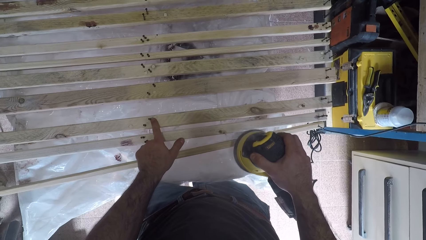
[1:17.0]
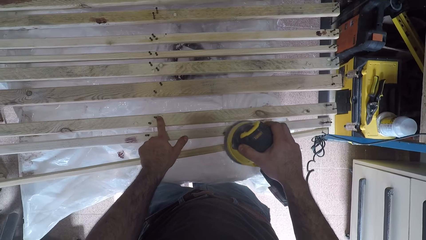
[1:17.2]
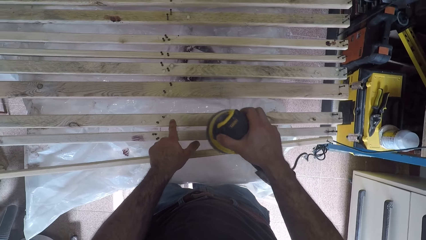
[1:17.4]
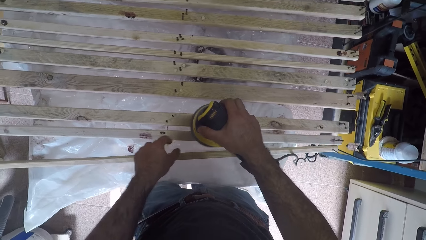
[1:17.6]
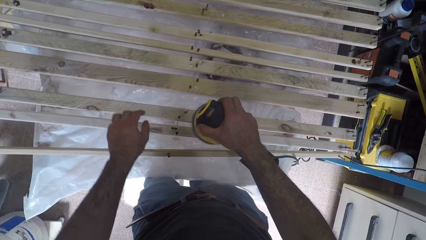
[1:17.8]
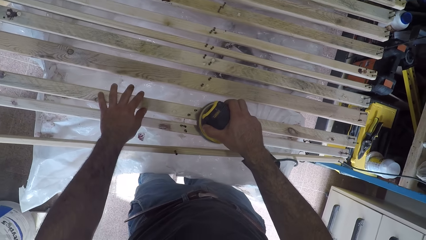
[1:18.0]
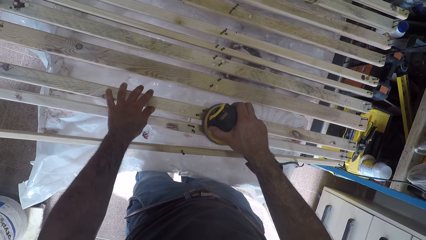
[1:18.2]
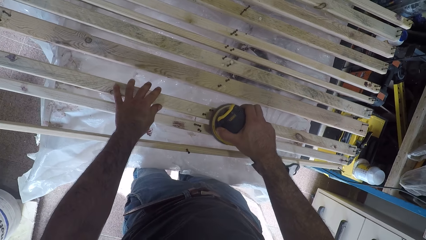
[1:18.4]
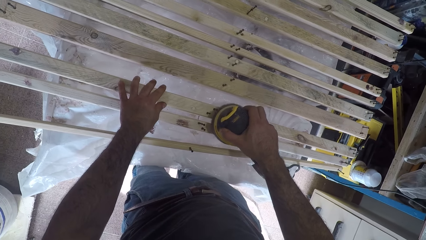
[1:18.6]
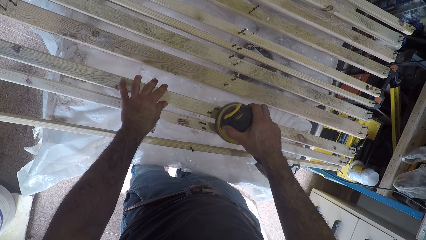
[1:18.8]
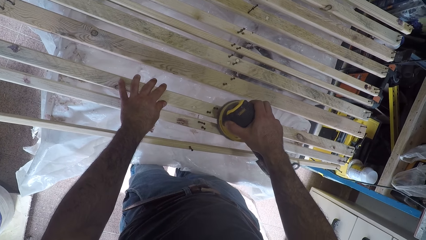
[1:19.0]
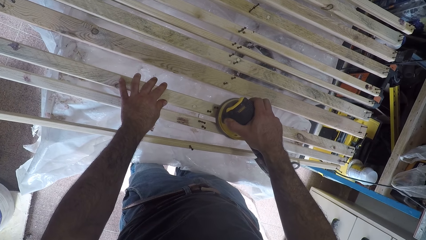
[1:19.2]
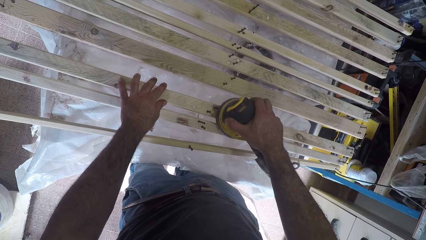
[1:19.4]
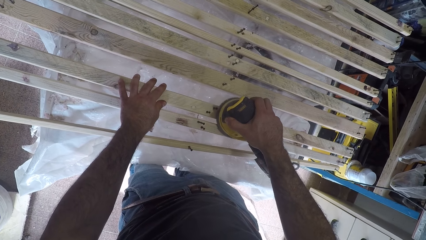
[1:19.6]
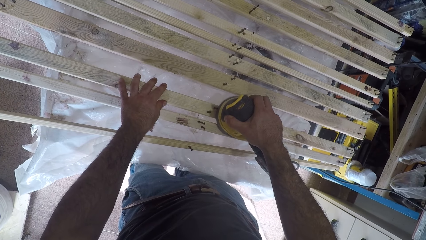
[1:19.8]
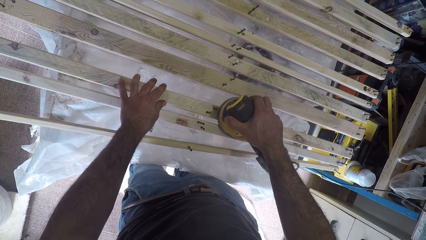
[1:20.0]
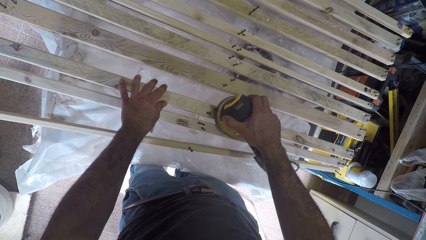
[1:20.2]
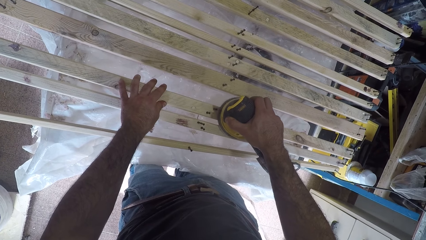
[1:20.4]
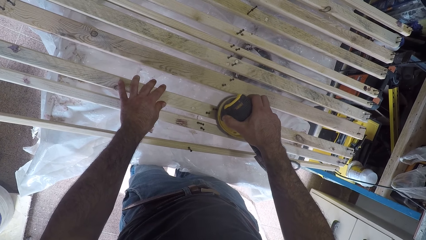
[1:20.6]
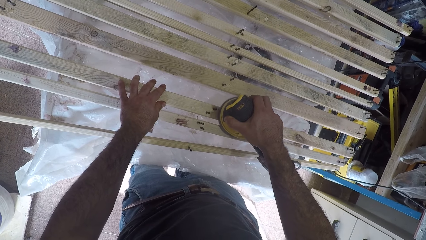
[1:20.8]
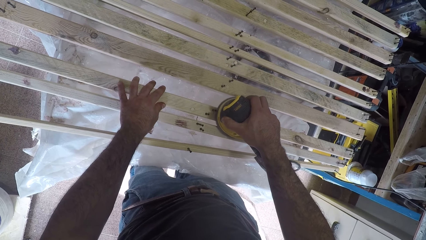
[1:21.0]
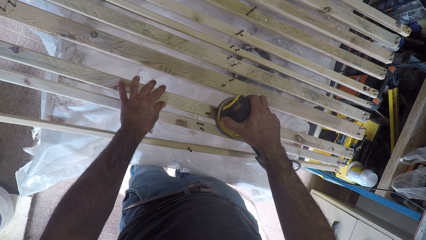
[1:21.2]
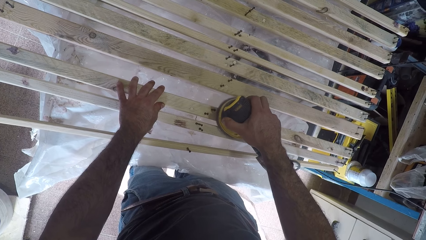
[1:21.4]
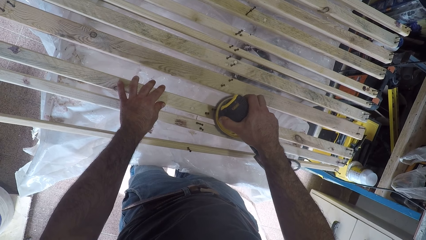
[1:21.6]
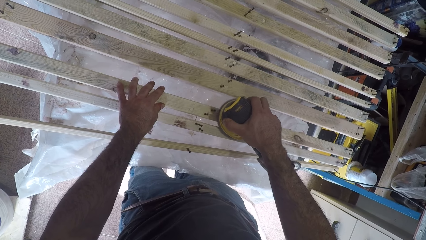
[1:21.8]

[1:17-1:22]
The camera wearer continues to brush the second wood plank with the brush oscillating tool.

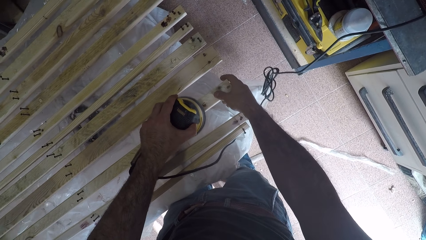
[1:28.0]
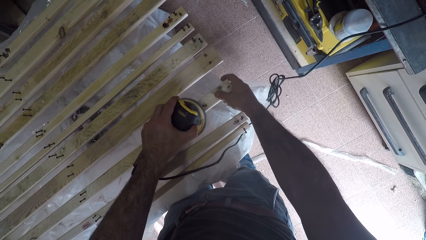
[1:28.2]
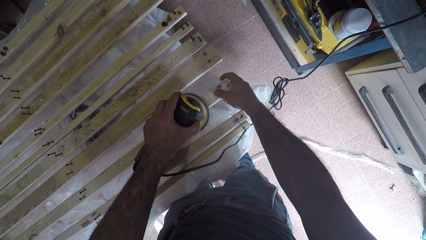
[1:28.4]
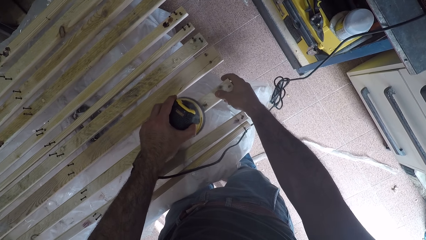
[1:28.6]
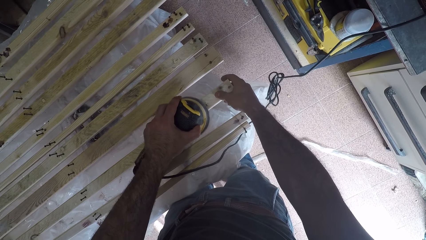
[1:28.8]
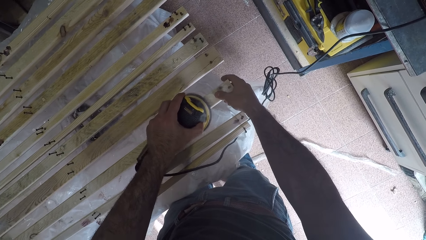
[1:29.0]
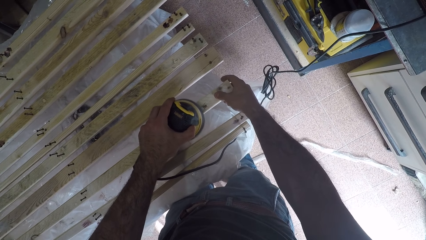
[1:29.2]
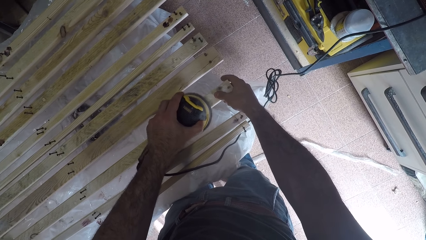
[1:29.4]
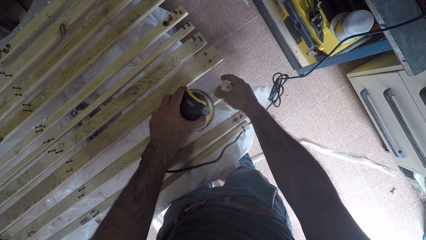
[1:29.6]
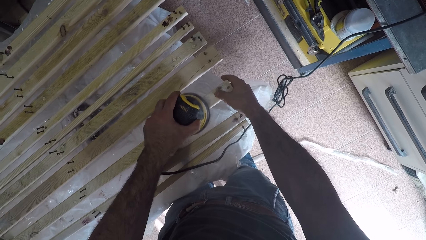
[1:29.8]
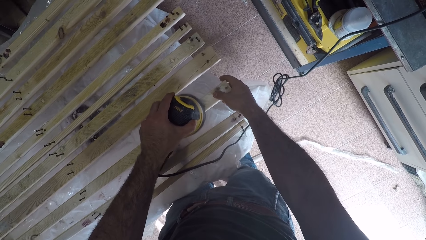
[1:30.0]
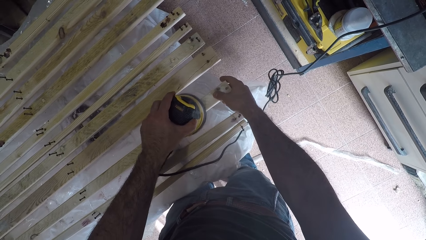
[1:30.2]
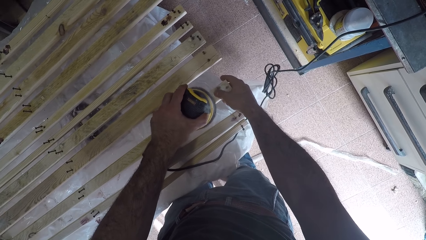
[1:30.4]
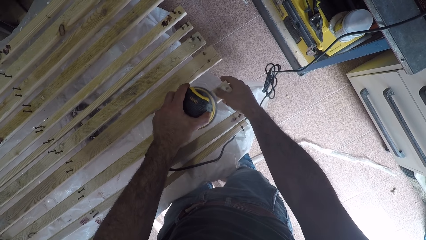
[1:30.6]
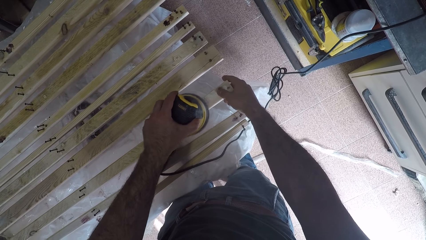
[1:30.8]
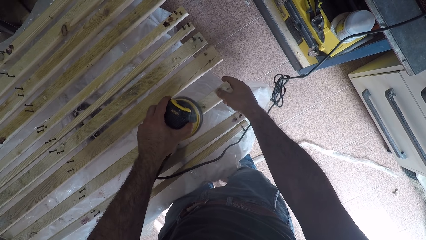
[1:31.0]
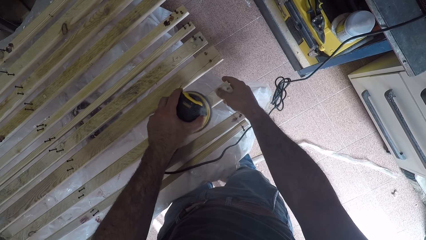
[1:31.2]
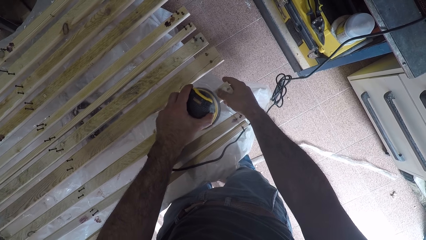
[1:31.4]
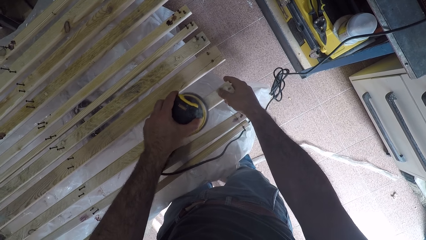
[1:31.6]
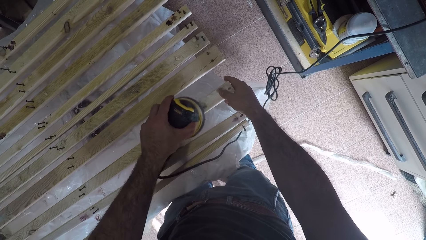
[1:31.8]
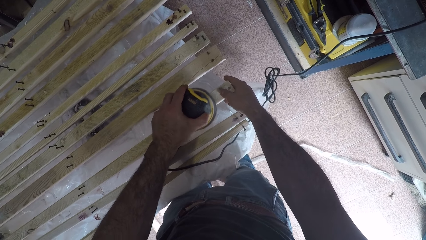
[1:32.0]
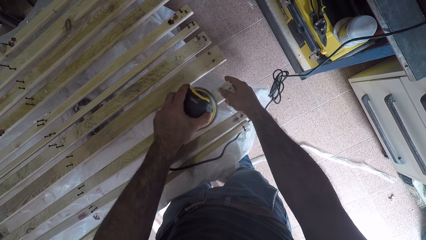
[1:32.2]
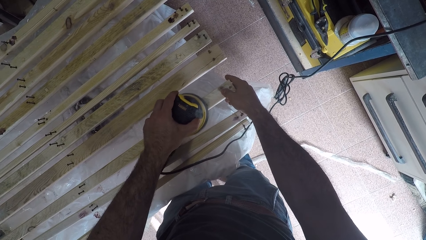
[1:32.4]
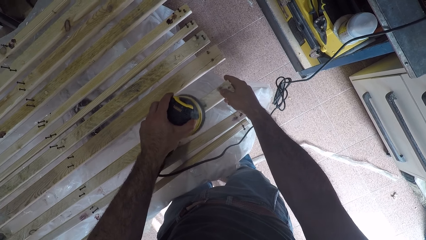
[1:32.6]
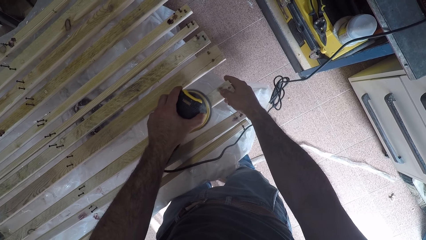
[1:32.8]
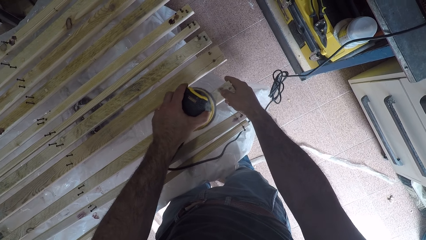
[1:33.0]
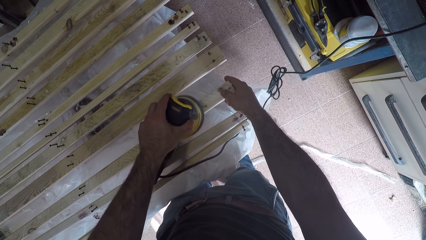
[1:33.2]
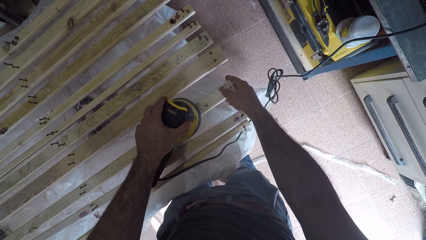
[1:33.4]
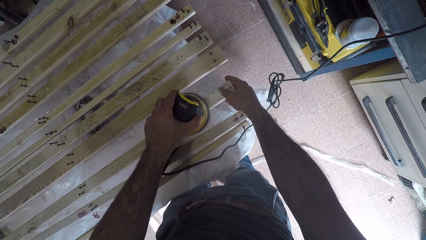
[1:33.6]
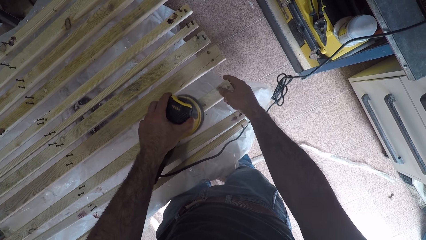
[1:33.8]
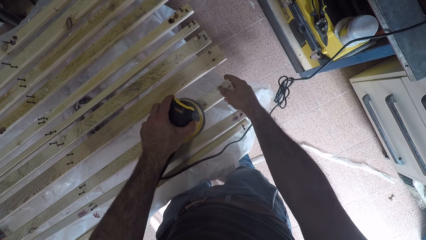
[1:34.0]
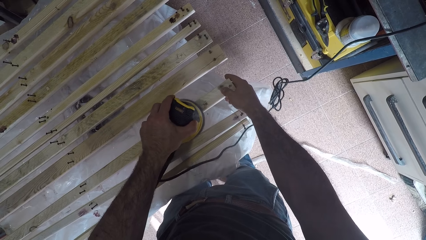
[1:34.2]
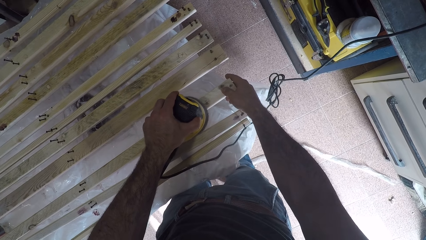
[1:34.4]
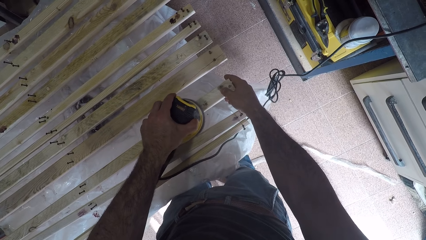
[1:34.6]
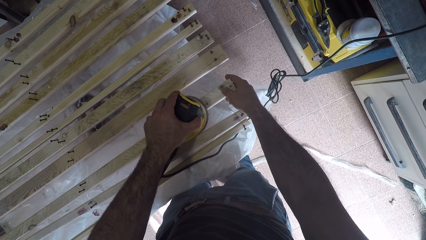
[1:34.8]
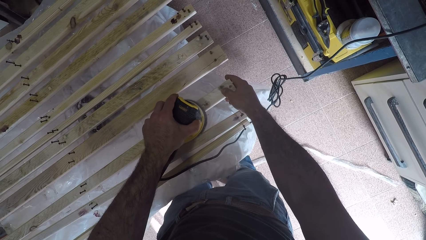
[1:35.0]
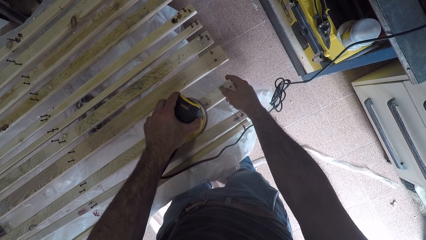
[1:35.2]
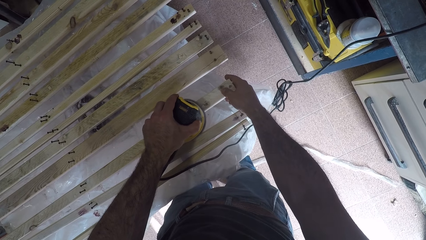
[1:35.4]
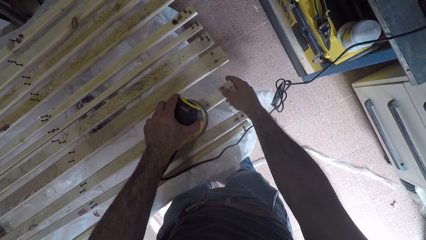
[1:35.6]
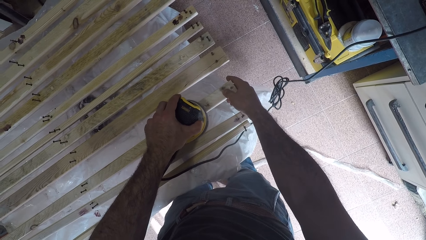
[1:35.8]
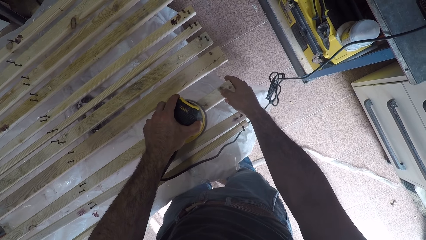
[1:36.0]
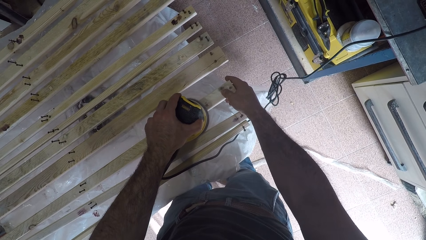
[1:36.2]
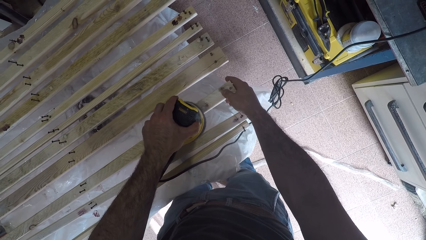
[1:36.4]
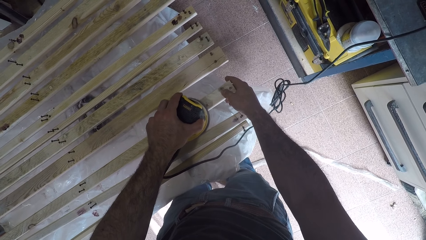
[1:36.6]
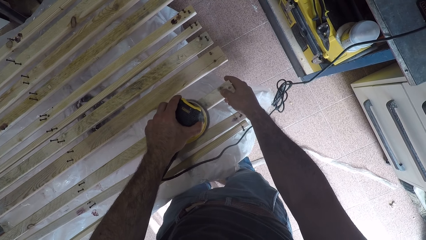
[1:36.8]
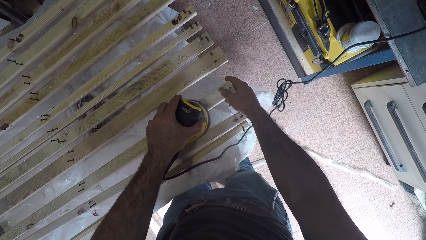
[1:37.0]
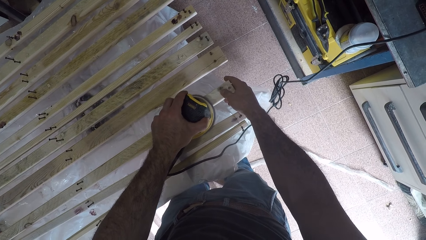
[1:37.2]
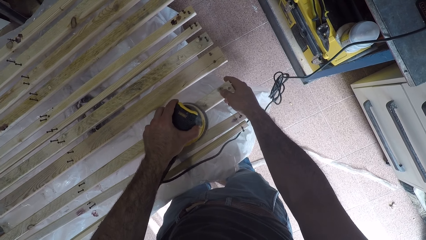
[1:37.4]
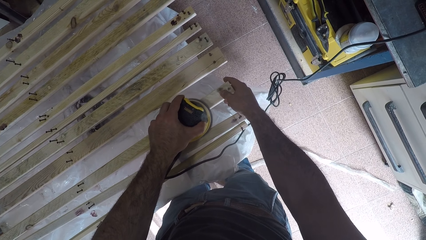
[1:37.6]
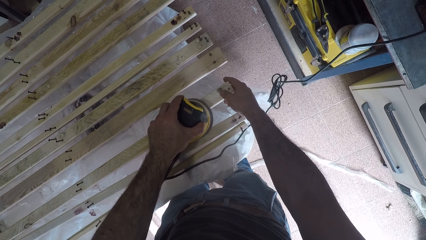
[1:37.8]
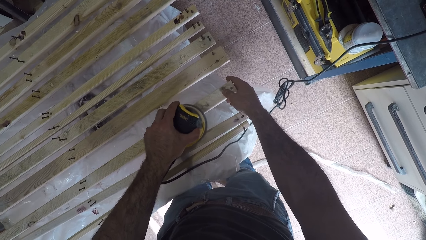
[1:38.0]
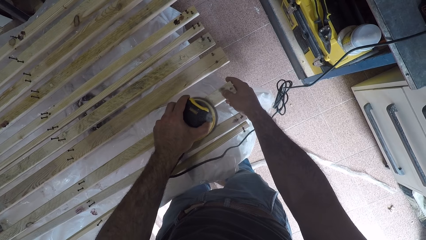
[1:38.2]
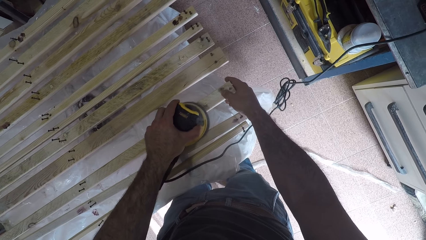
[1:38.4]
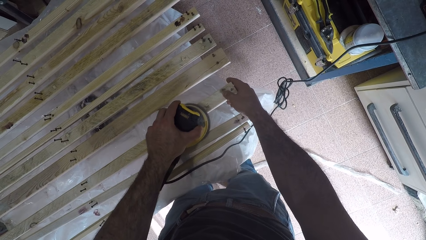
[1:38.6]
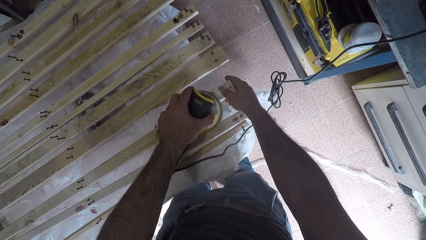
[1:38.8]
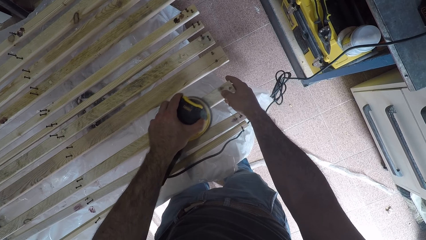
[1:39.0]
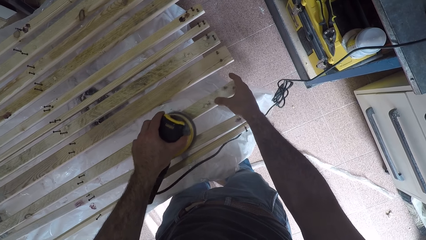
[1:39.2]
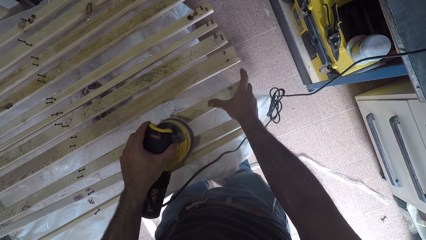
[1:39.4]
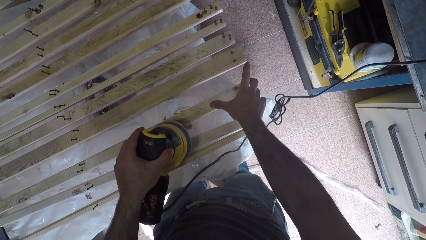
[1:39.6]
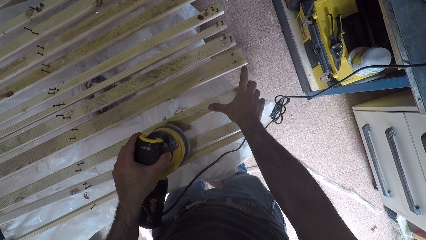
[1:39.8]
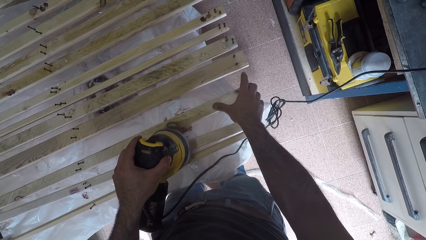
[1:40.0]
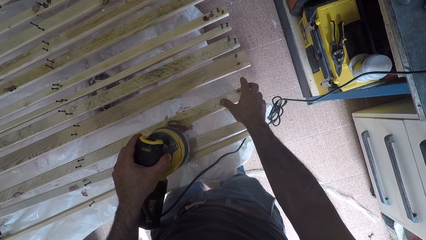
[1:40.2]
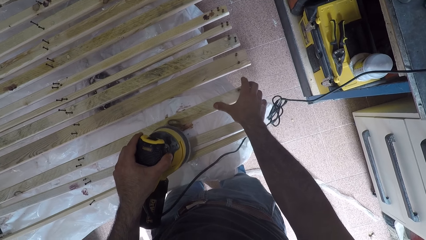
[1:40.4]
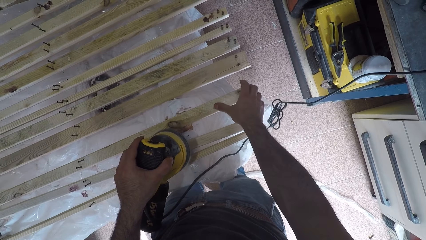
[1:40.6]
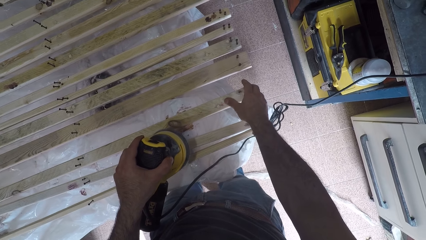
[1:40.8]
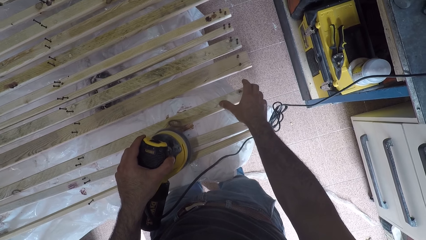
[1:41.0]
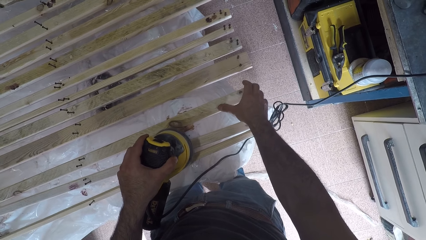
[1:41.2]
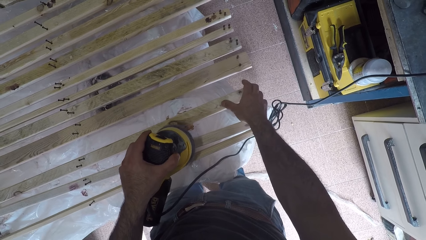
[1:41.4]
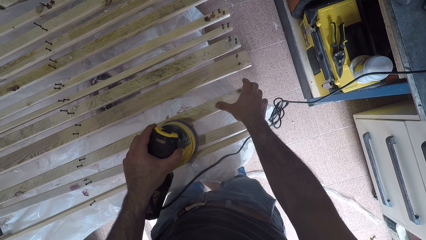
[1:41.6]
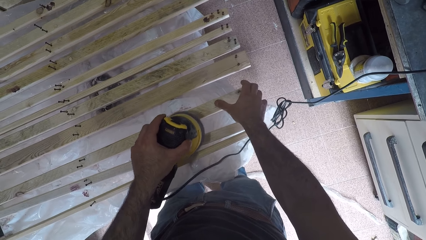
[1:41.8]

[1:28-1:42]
The camera wearer removes rough surface from a piece of wood with an electric plane machine. He rubs the surface of the second wood plank with his right thumb.
